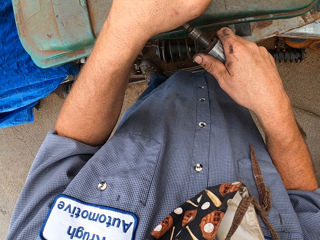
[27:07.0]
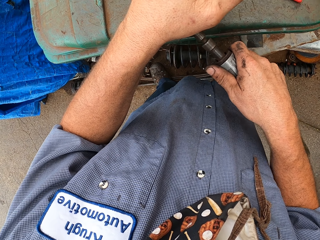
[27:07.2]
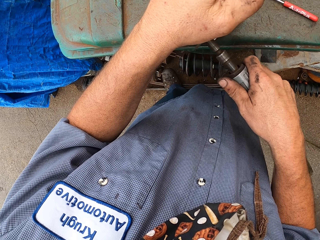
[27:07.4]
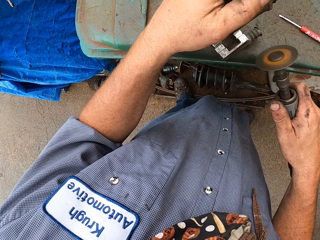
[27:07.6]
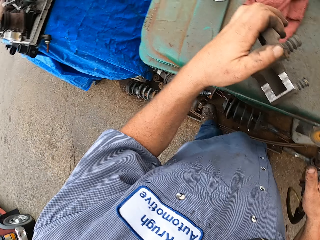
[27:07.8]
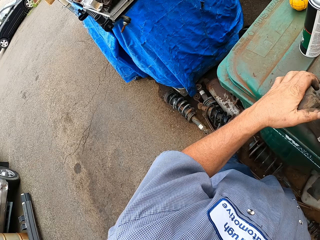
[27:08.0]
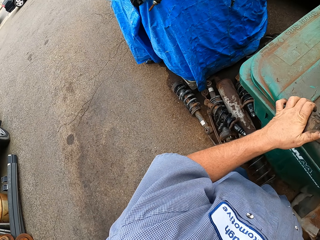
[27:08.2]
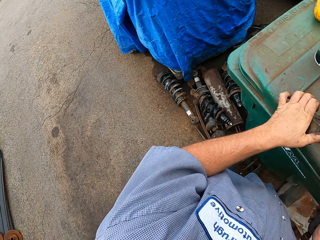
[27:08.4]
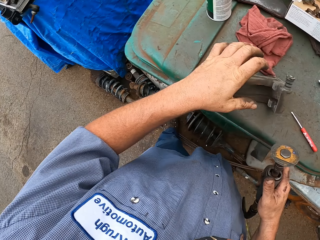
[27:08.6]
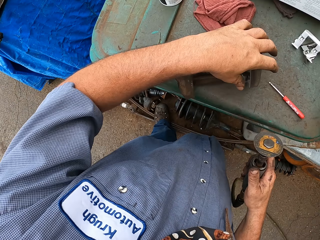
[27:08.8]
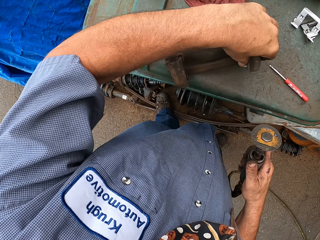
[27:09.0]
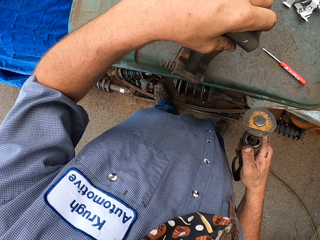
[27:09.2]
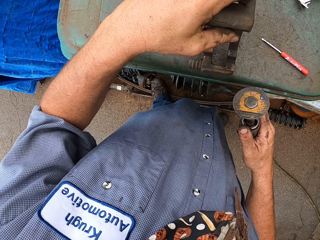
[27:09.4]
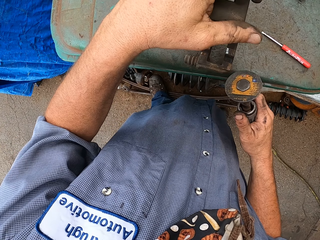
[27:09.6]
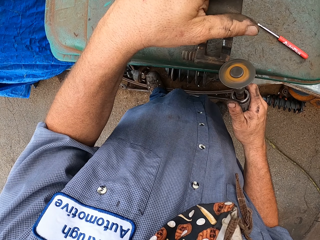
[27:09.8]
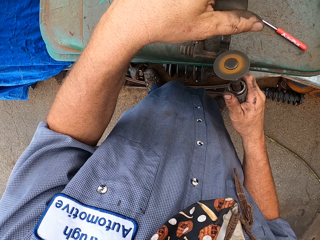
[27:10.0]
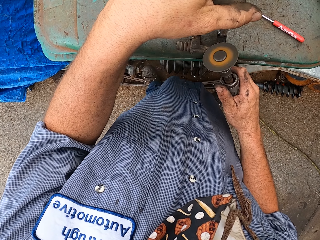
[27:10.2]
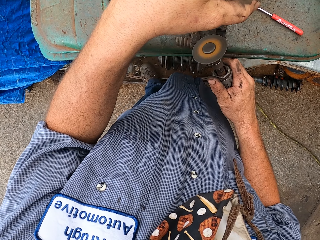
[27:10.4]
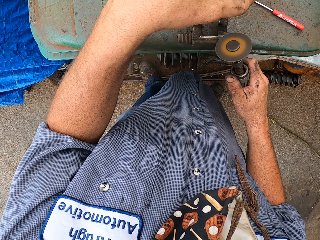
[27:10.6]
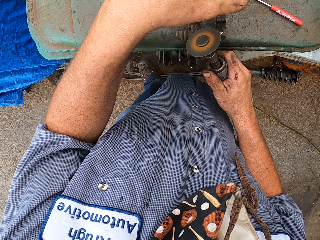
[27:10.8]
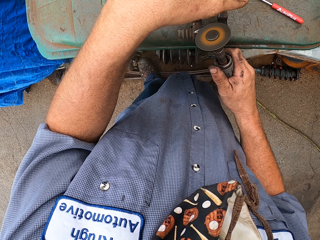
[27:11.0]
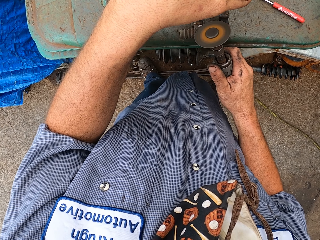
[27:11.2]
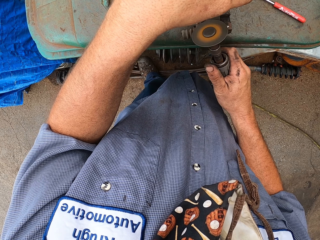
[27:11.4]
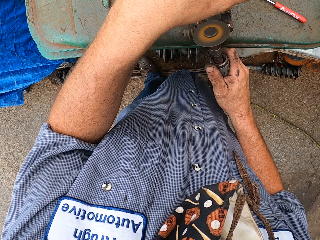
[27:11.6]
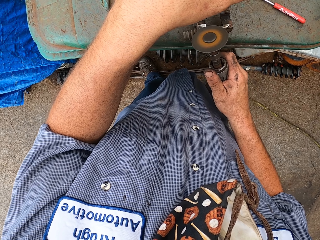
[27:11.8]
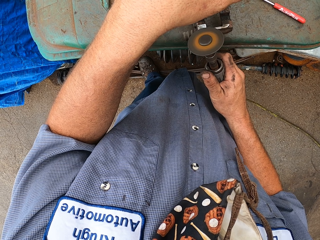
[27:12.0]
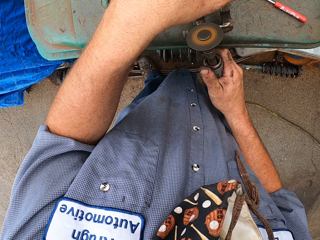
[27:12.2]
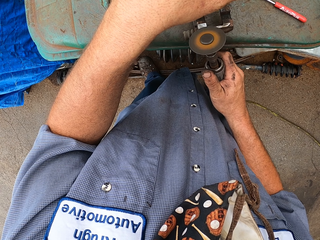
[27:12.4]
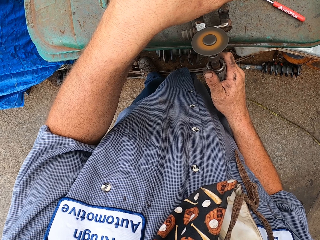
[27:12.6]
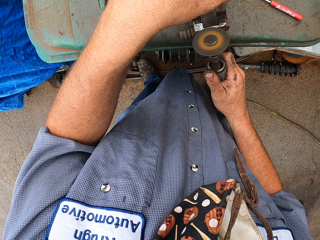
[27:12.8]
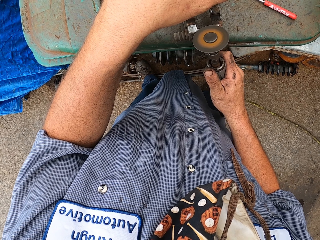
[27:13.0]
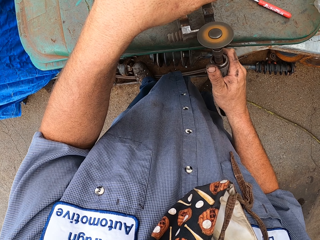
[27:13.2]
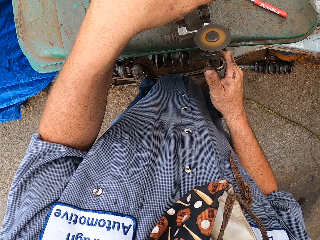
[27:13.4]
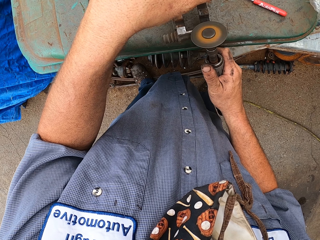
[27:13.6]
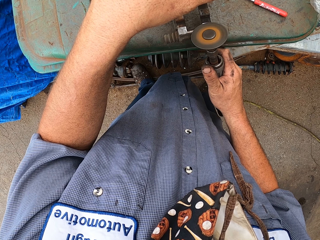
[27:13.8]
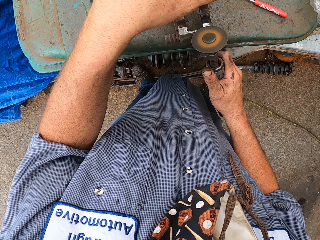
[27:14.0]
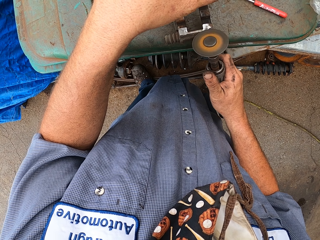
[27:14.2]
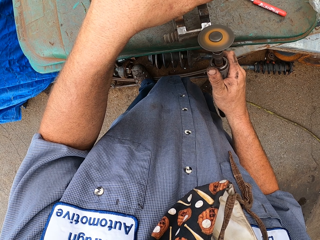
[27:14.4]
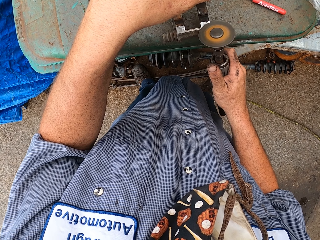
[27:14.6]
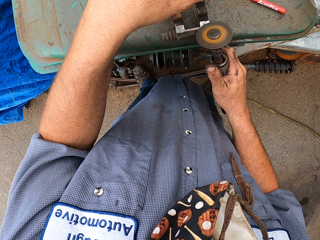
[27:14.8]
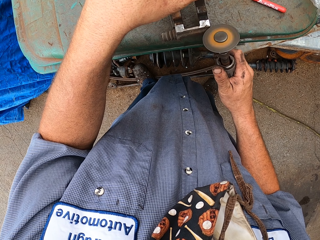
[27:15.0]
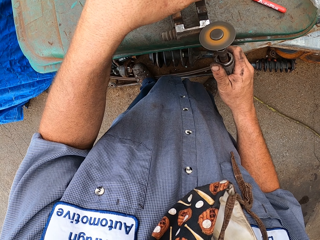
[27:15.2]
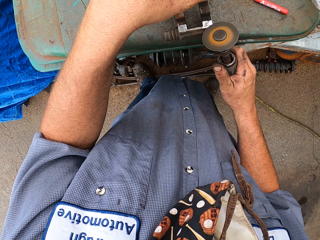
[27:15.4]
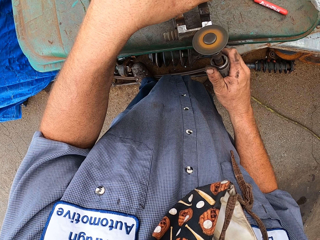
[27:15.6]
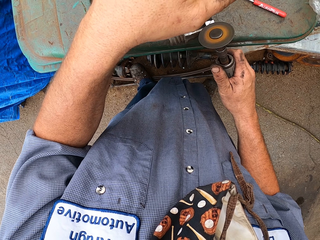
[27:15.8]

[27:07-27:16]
The camera wearer turns the brake pad on the bin. They operate the tool on the brake pad.

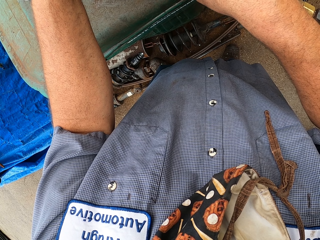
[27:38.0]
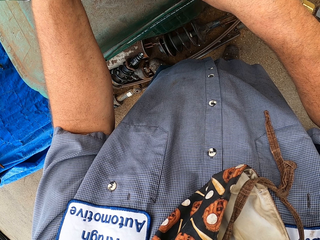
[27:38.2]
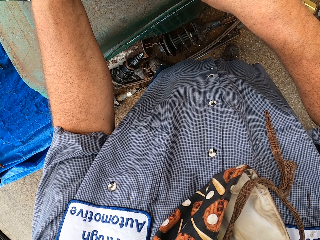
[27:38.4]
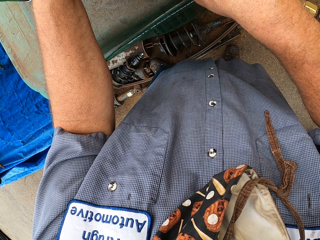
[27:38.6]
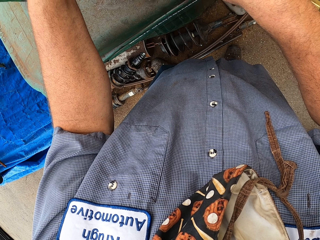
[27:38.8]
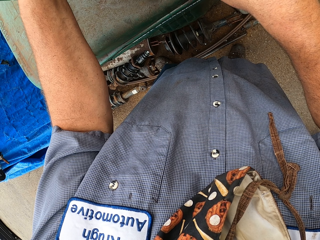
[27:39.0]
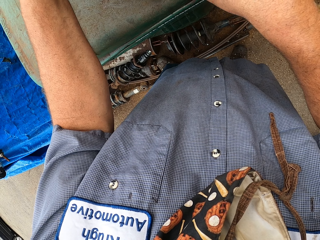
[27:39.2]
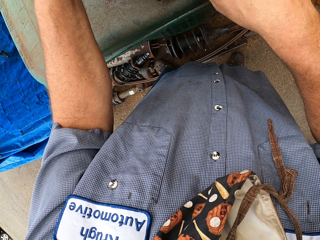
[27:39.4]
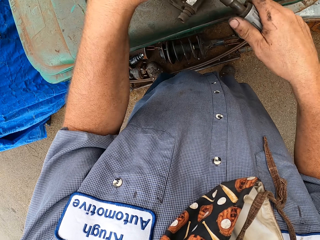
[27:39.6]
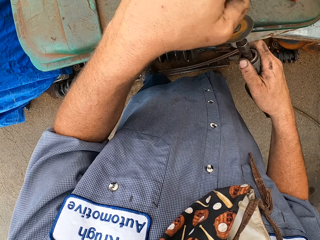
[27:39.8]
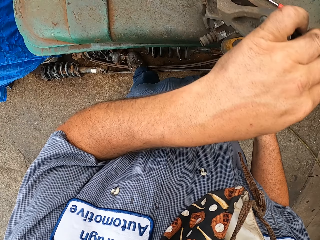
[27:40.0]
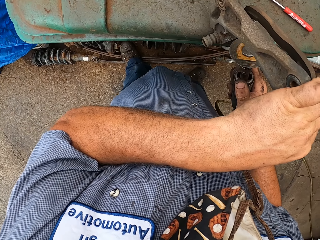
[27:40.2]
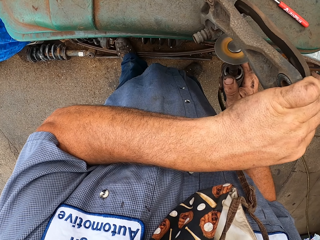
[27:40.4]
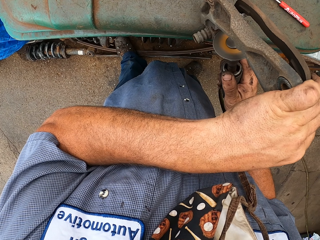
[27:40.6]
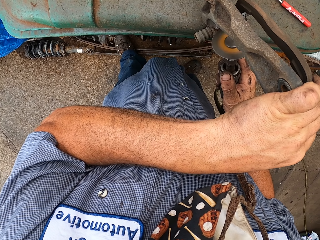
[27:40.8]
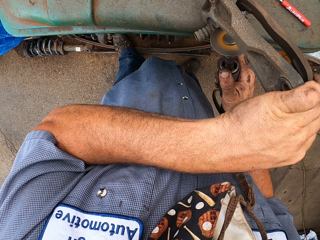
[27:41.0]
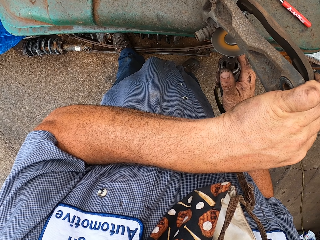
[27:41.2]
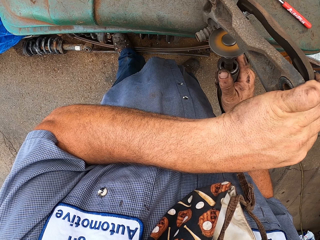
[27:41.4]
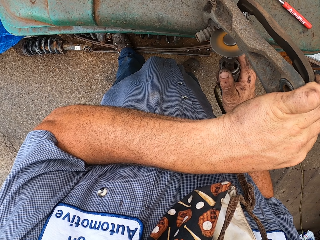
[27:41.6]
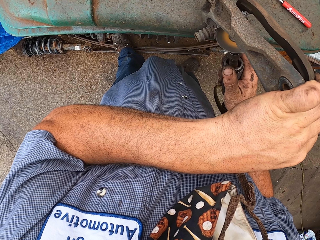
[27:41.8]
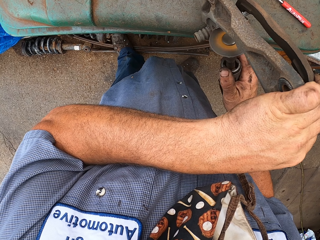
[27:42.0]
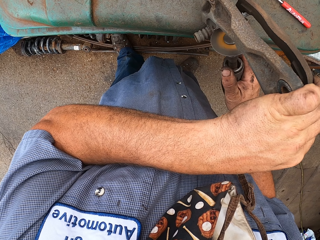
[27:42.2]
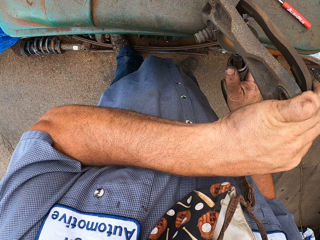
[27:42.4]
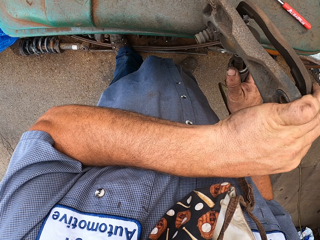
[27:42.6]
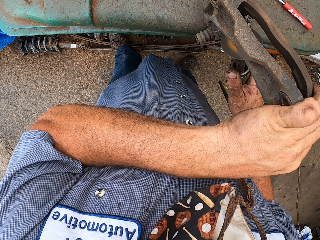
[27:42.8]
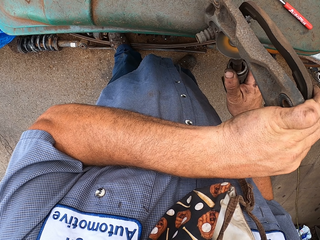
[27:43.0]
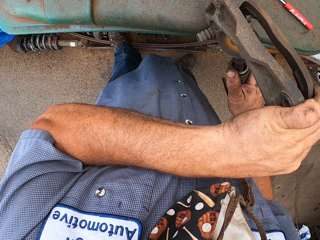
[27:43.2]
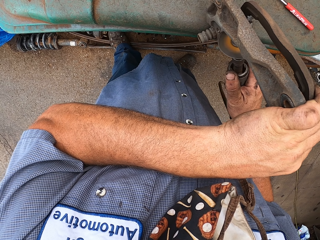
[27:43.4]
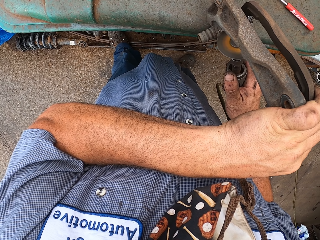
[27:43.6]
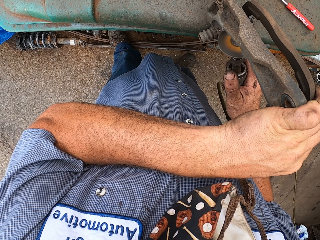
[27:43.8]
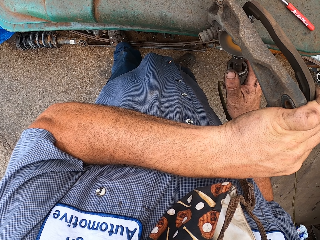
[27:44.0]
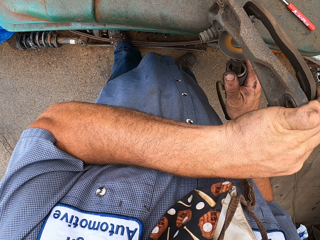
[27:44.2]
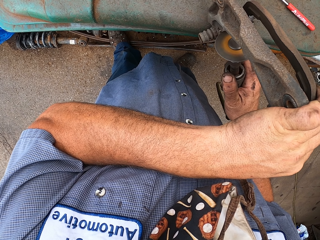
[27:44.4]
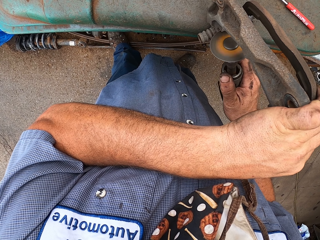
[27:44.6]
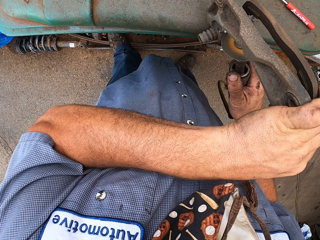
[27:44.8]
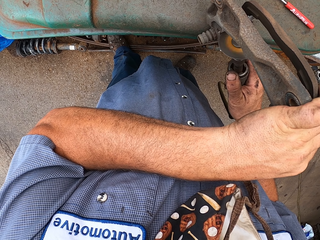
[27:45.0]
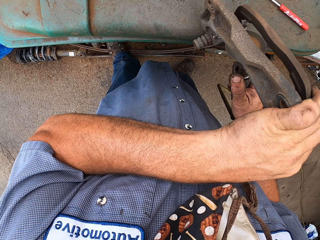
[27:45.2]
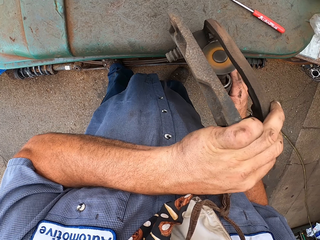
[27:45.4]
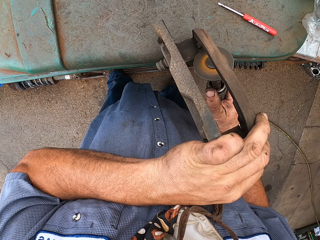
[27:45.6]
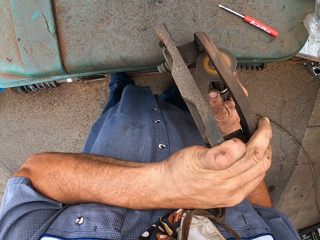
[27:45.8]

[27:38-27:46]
The camera wearer bends the metal. They grind on the metal.

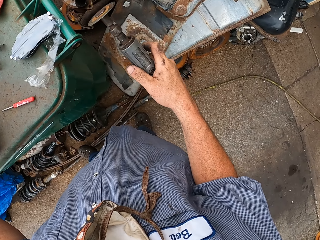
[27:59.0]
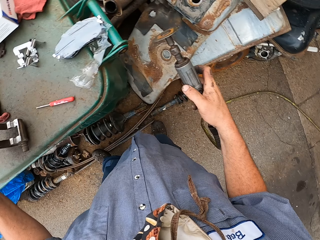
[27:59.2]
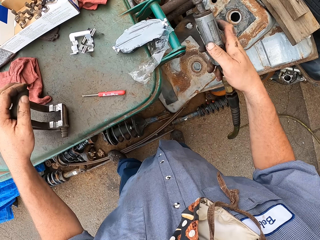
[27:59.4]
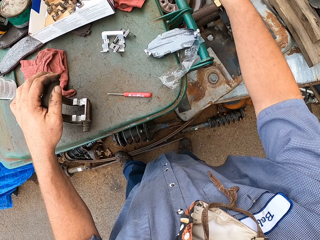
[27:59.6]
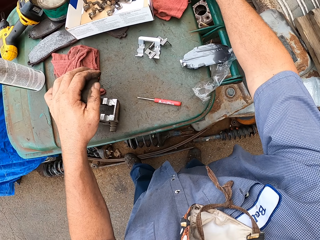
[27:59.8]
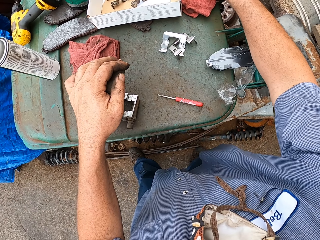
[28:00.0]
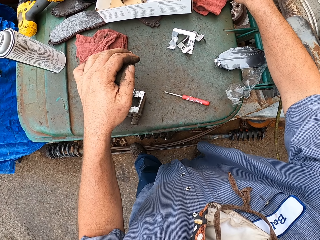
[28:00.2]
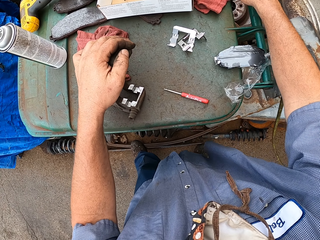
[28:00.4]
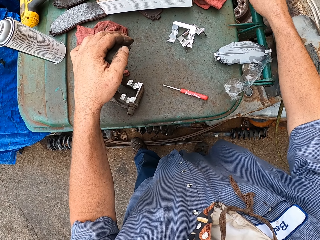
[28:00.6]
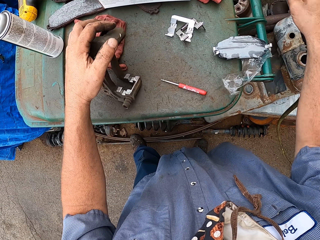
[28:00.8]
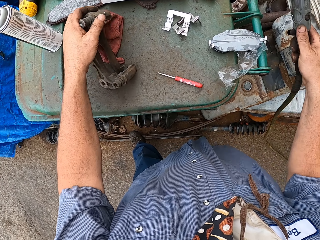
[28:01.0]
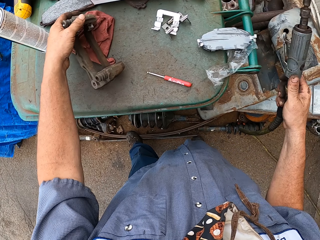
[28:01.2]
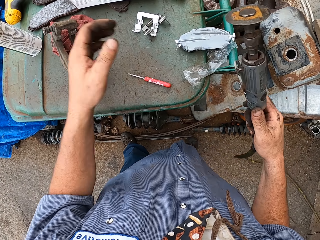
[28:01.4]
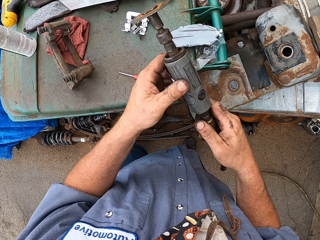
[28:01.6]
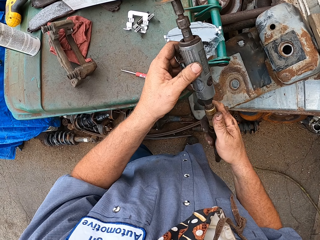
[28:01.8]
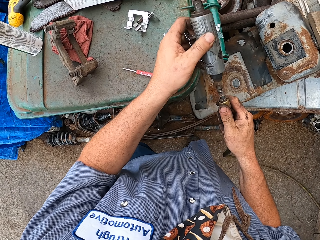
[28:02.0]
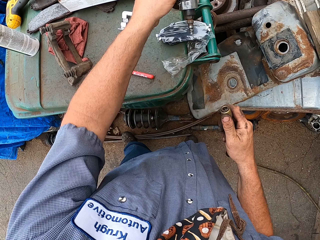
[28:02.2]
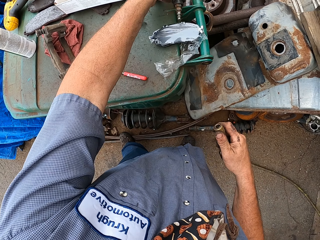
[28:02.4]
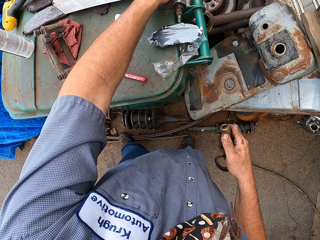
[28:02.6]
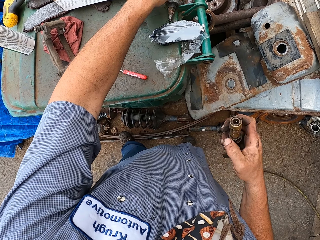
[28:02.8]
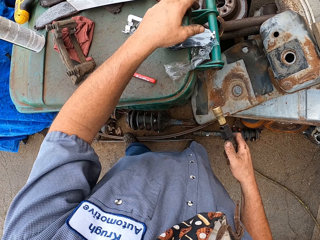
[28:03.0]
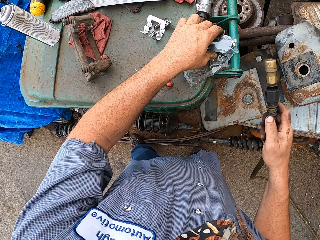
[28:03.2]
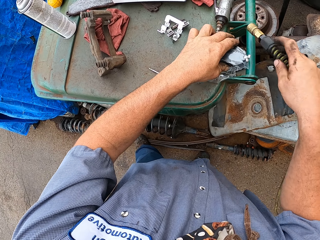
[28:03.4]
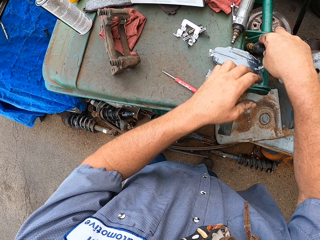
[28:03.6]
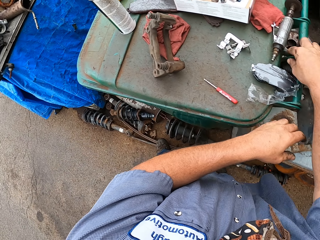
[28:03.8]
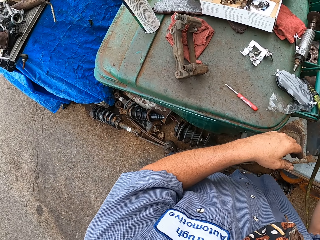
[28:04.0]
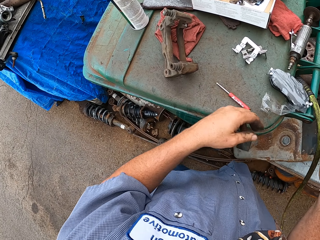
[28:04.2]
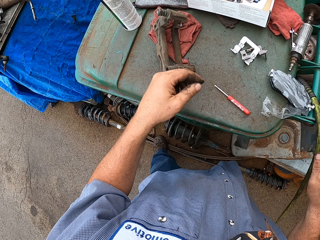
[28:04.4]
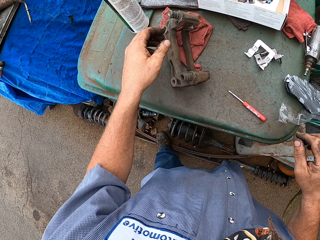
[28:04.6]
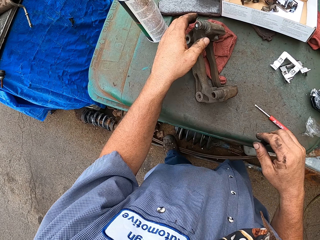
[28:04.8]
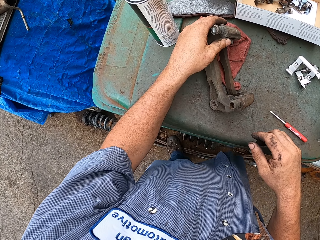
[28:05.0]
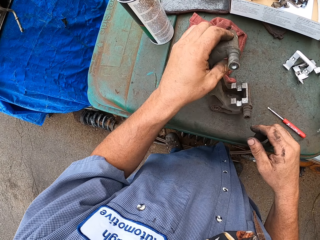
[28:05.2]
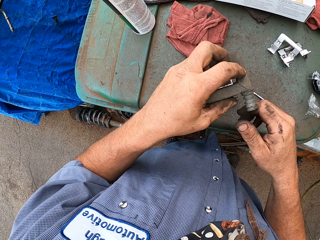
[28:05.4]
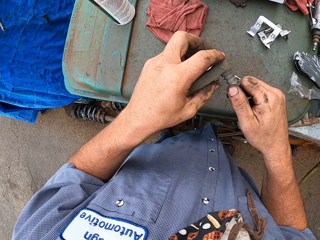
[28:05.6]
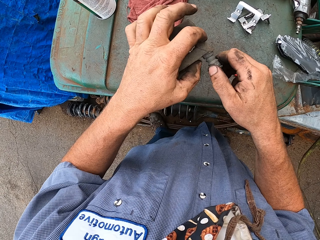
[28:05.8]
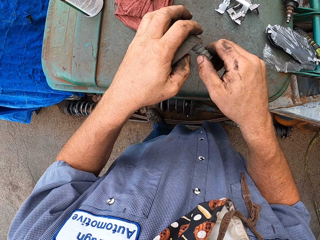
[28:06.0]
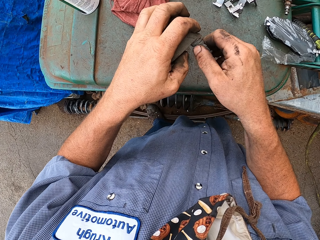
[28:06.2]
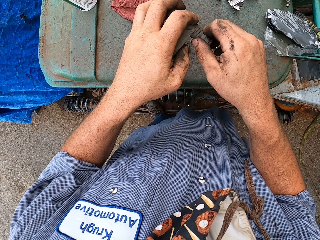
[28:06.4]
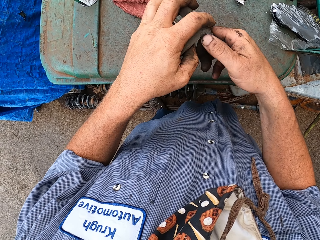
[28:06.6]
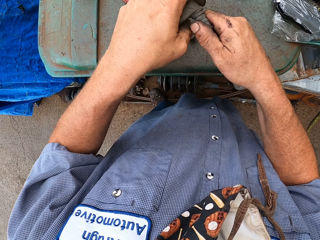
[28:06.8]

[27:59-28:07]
The camera wearer places the rust remover tool or grinder on the dustbin. They remove a cable from the grinder. They put the cable in the bucket handle. They lift the metal. They remove a rubber part from the metal part.
